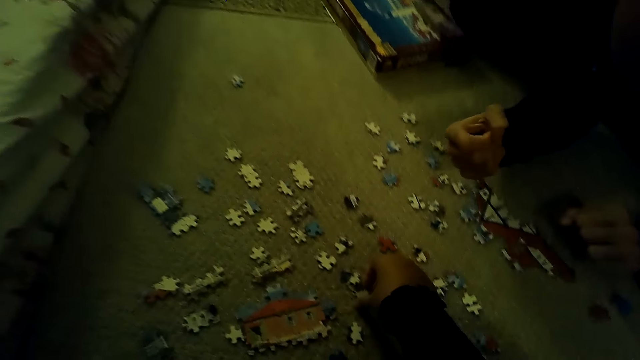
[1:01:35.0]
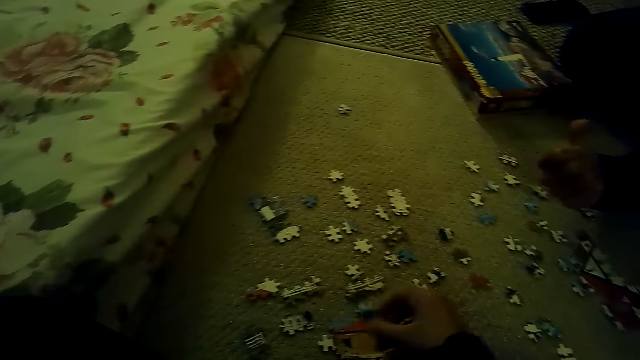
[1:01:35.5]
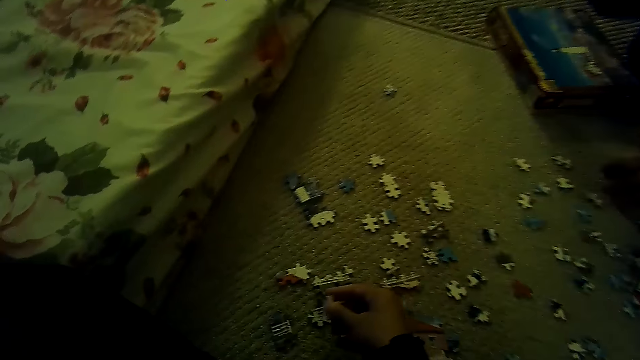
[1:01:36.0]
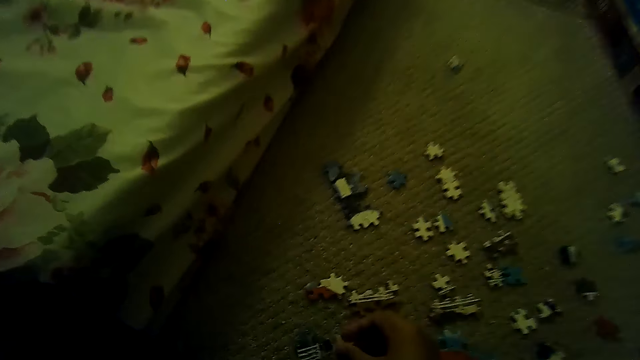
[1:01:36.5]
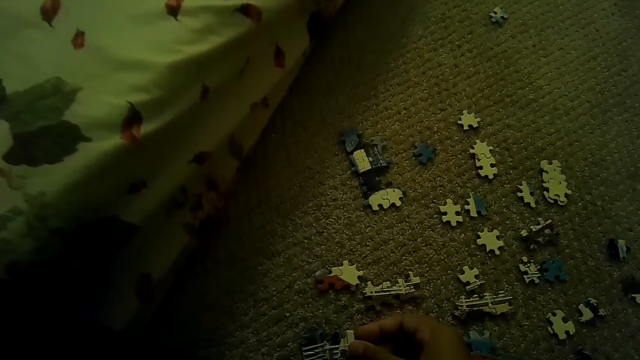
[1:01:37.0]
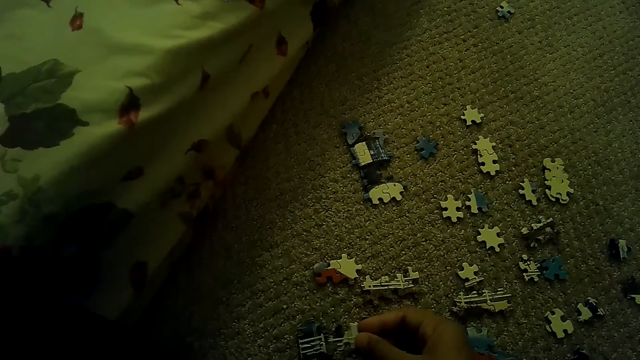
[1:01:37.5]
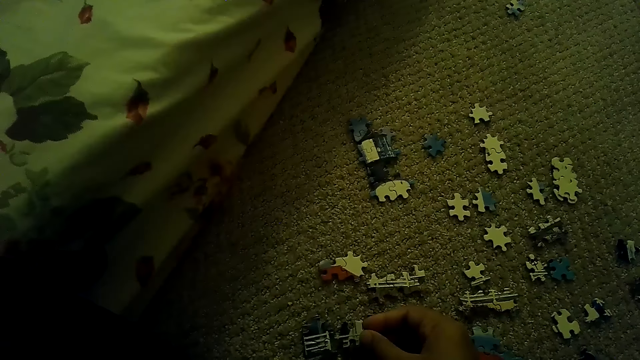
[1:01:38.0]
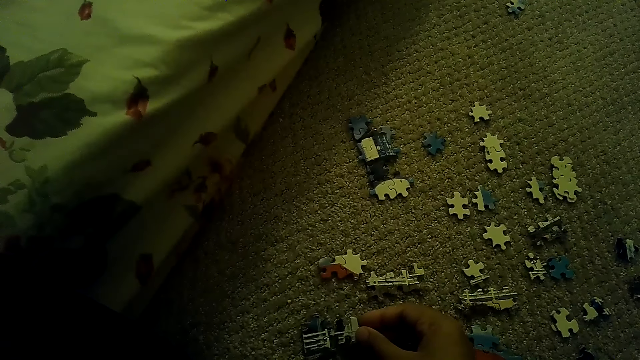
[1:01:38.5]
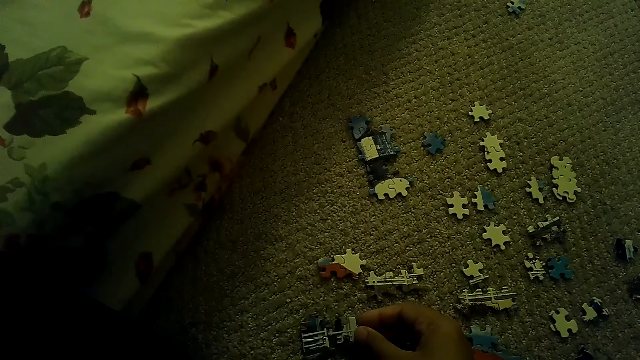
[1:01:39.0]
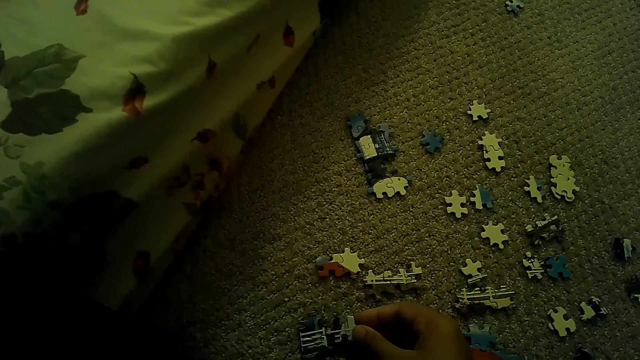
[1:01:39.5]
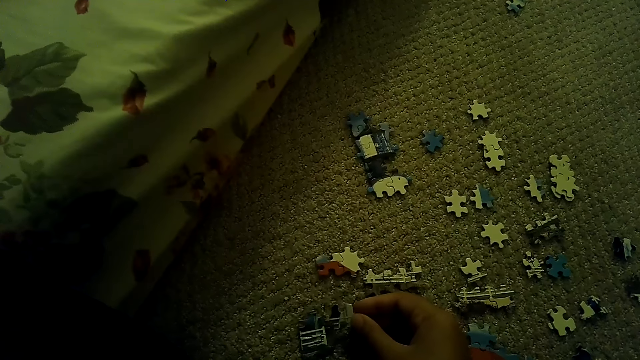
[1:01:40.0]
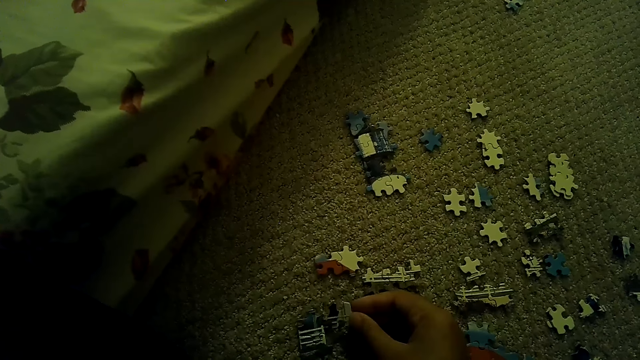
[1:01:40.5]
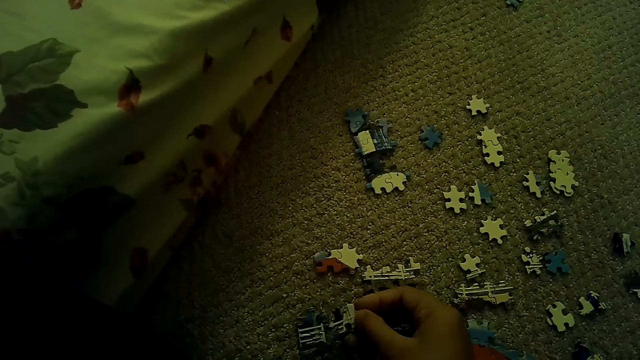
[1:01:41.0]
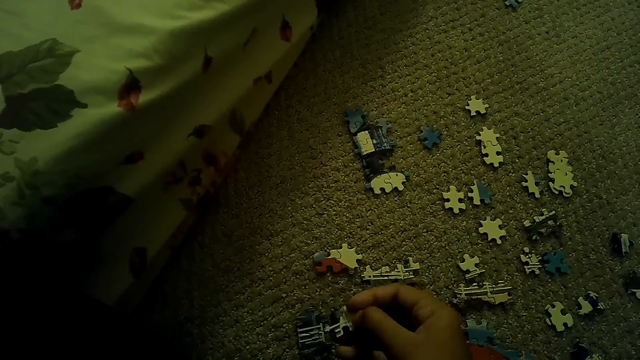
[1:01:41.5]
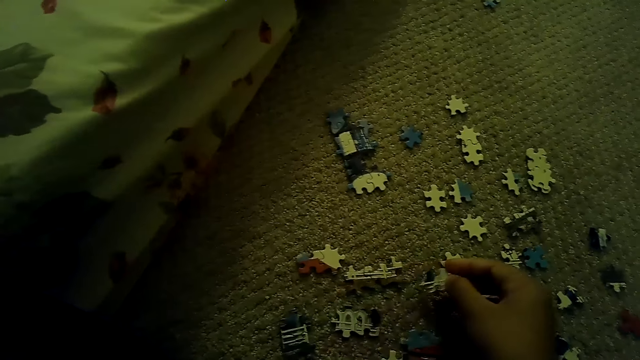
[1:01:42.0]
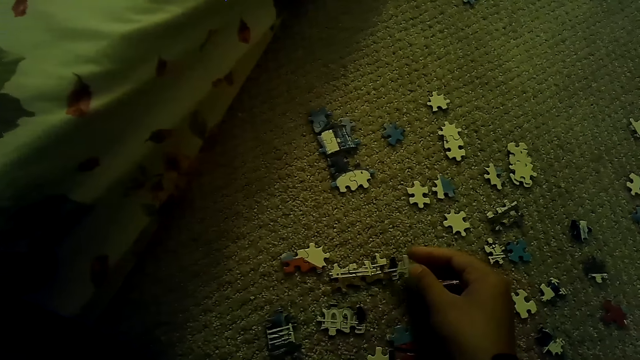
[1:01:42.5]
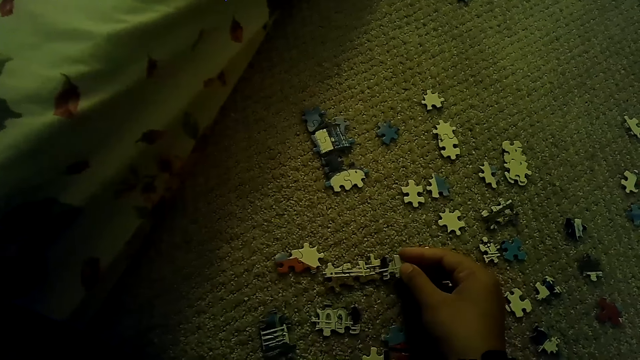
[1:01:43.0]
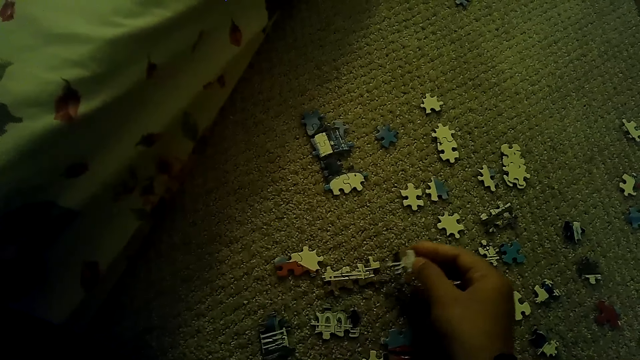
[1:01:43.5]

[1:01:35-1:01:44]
The camera wearer picks the puzzle piece. A person picks the puzzle piece. The camera wearer plays the jigsaw puzzle on the floor. They fix the puzzle piece.

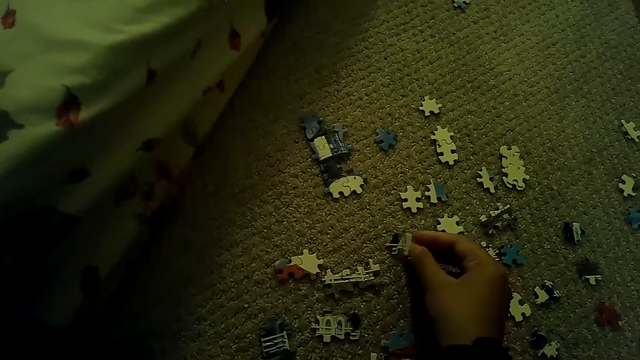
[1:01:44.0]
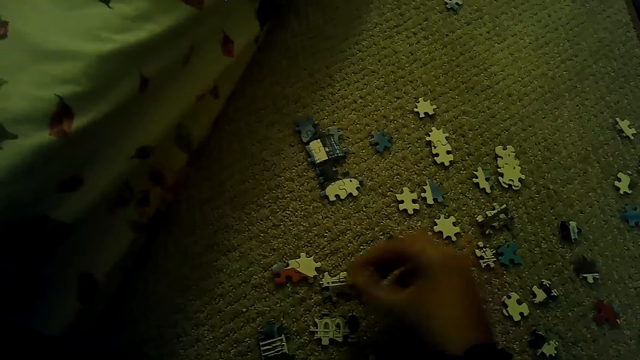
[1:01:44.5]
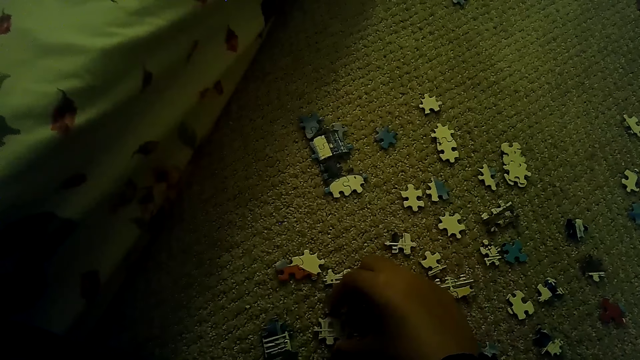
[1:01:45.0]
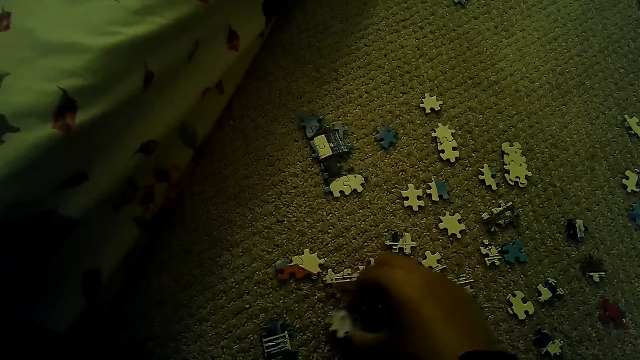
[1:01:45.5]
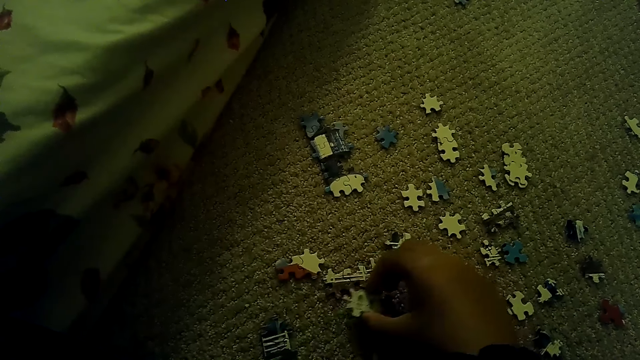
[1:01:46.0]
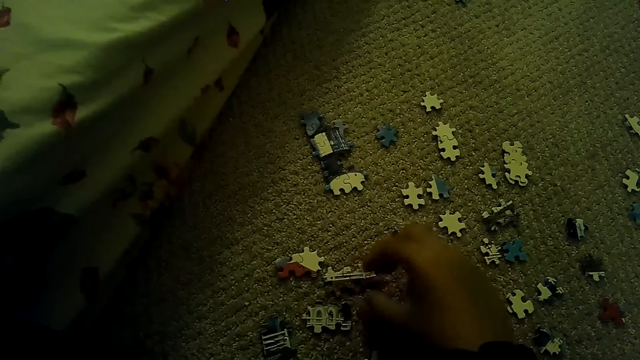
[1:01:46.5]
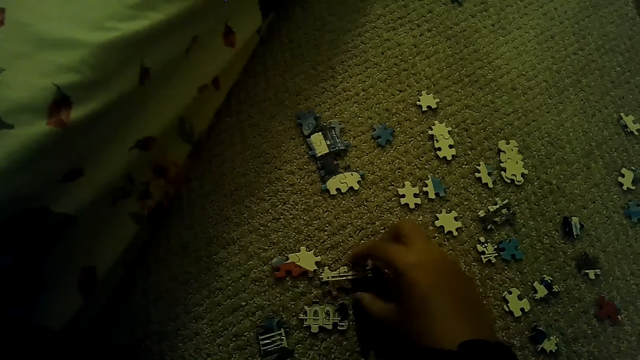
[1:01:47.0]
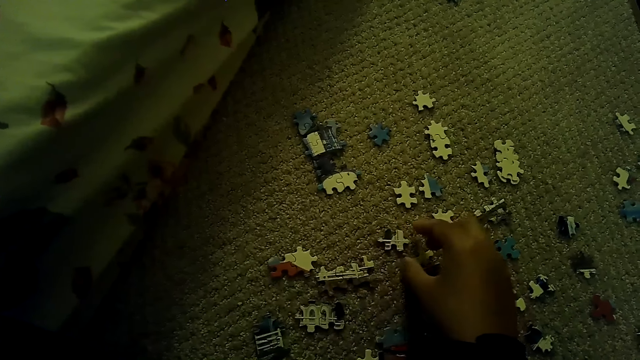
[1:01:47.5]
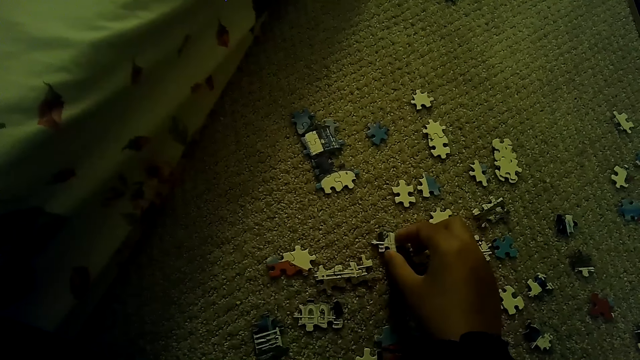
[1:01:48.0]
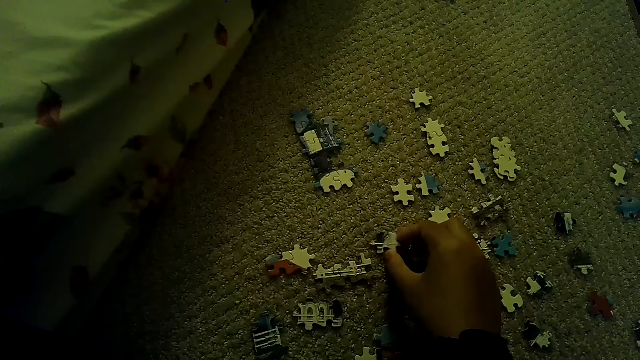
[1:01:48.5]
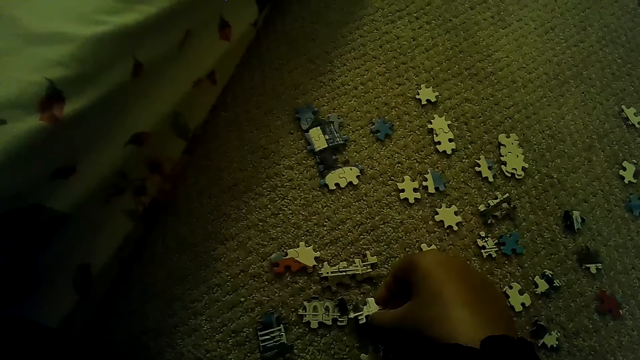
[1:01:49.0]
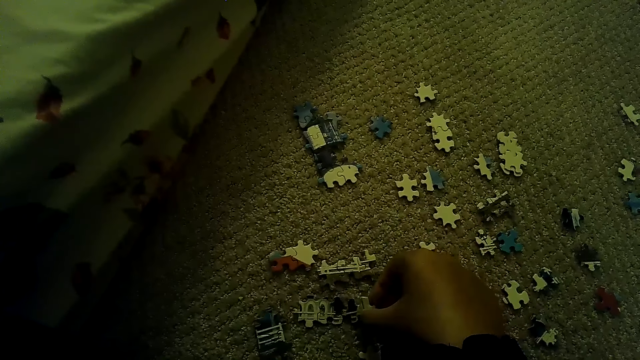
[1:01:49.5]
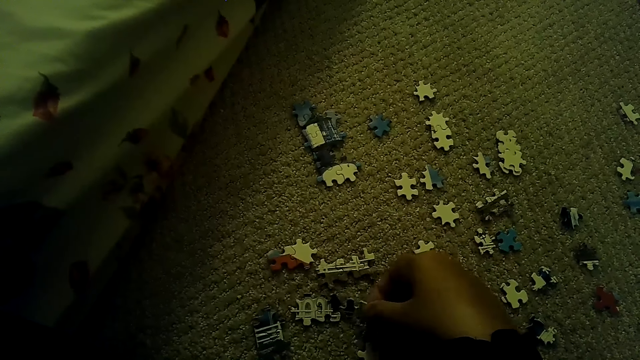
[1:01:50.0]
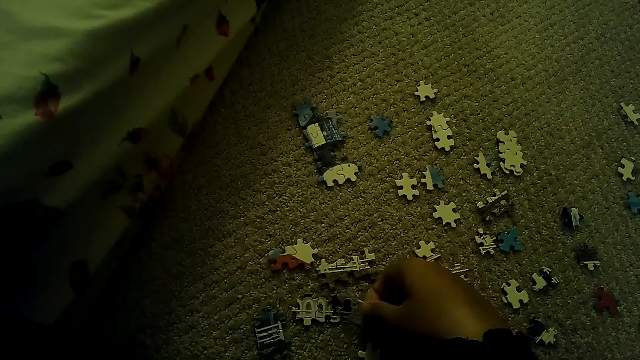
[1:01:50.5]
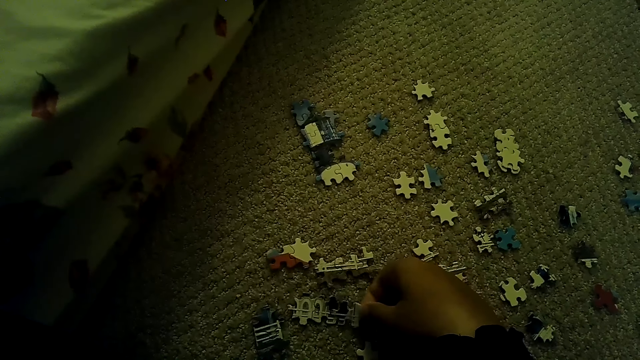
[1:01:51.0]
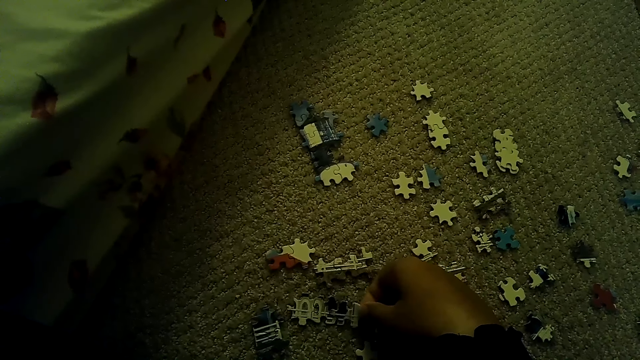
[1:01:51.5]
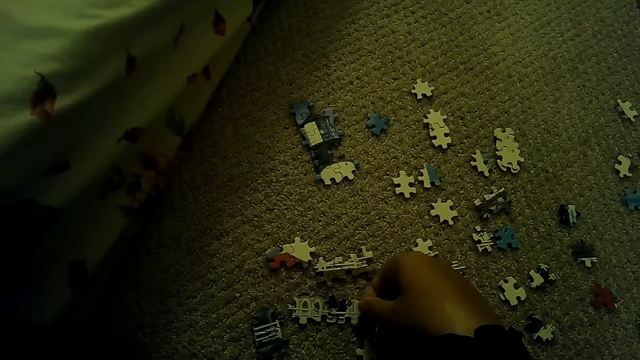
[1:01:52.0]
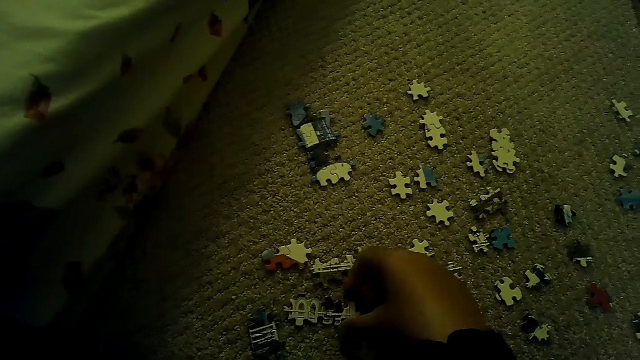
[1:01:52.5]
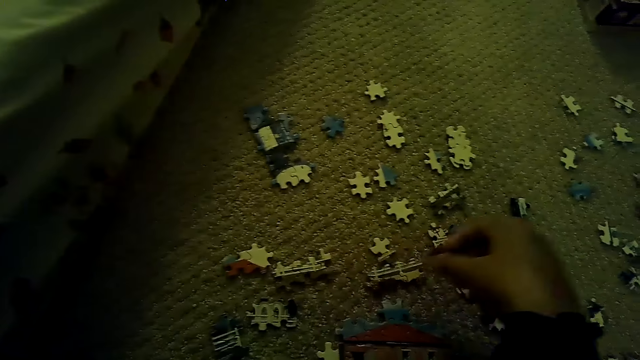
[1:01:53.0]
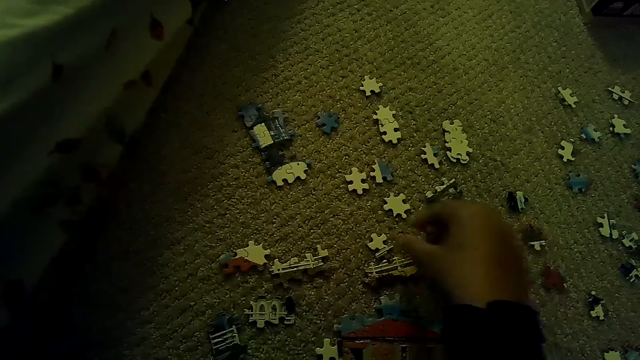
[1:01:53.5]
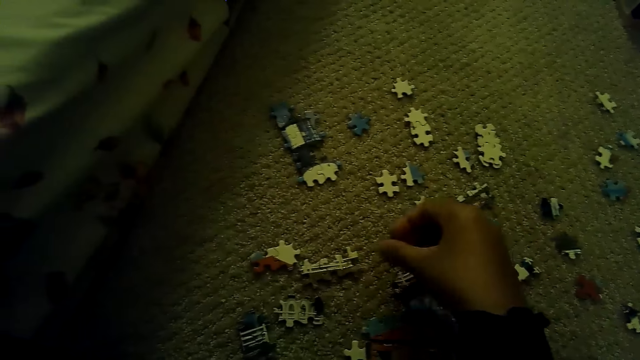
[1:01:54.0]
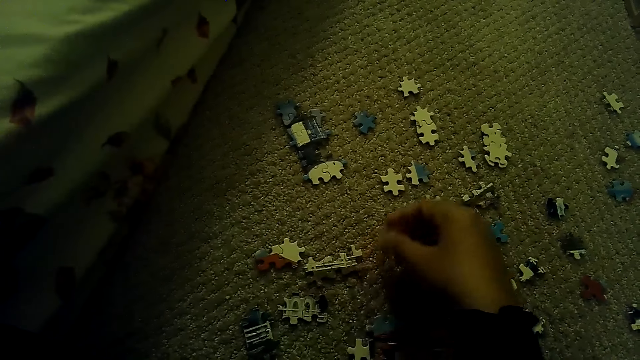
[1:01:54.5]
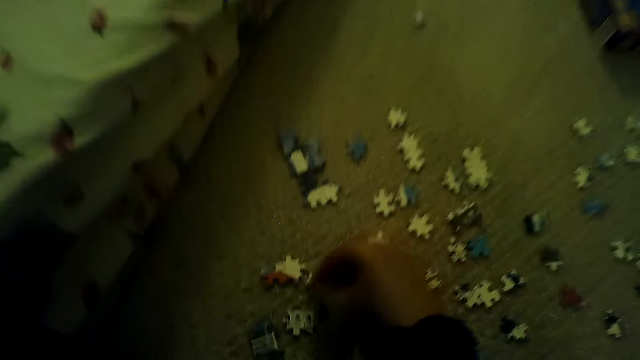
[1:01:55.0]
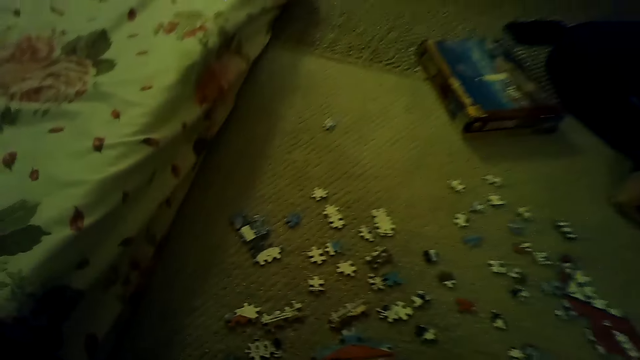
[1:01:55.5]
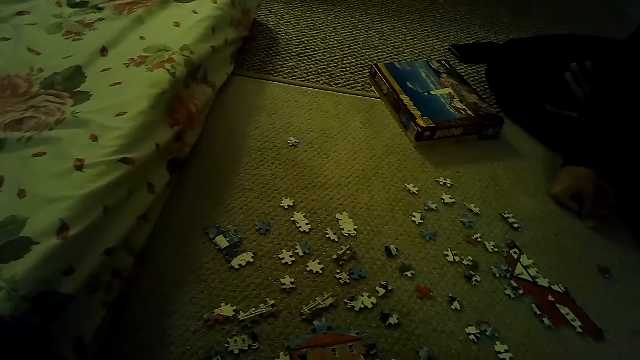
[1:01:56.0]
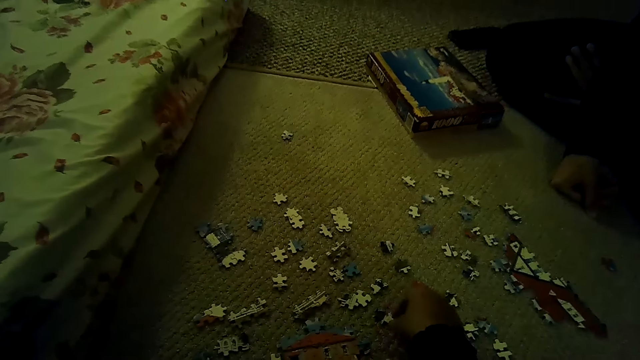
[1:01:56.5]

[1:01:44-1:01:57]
The camera wearer moves the puzzle piece, picks the puzzle piece and fixes the puzzle piece.
